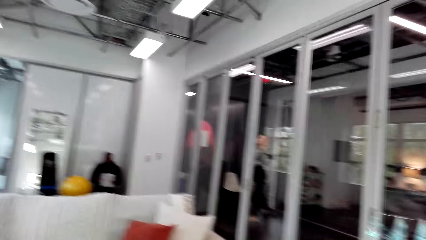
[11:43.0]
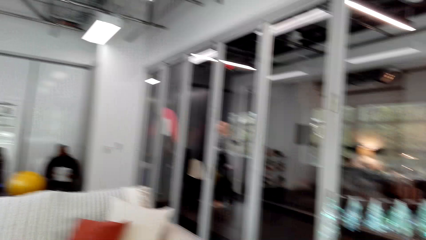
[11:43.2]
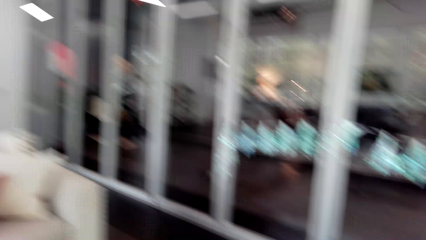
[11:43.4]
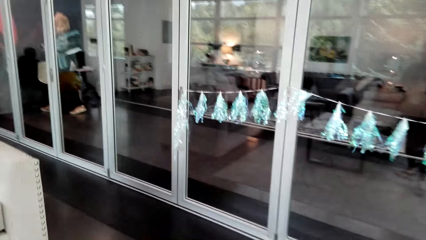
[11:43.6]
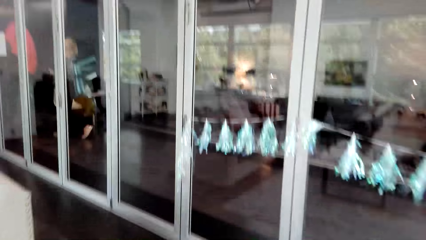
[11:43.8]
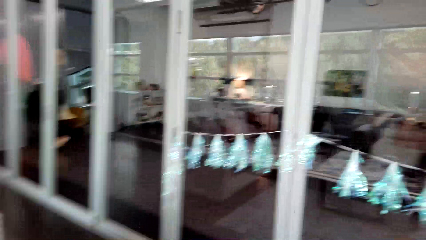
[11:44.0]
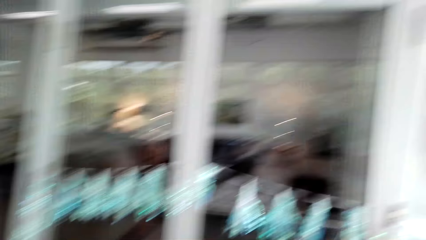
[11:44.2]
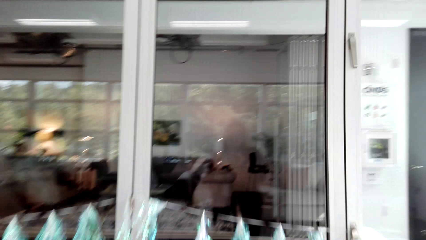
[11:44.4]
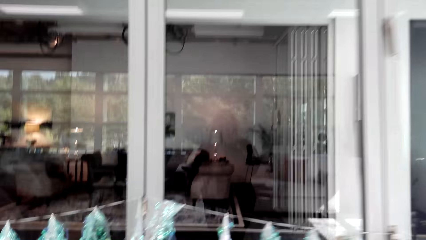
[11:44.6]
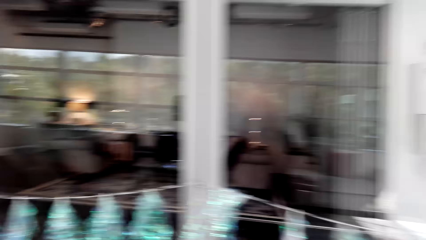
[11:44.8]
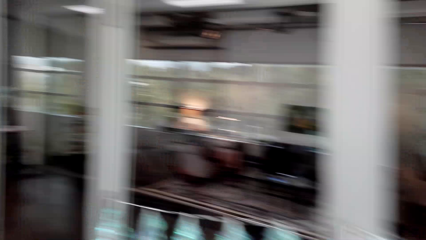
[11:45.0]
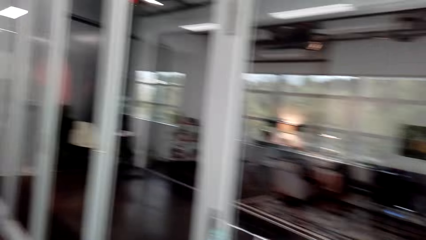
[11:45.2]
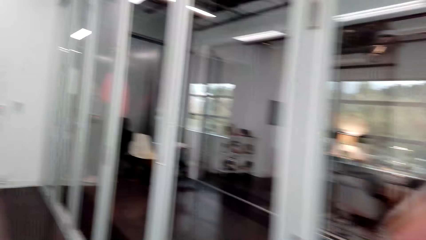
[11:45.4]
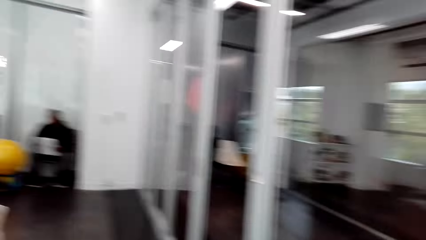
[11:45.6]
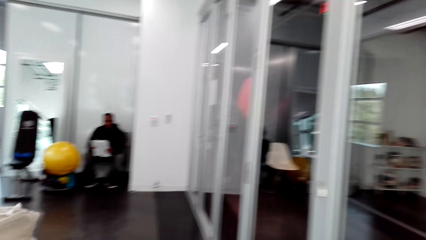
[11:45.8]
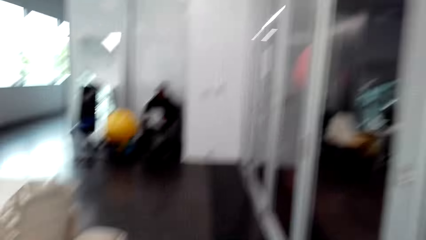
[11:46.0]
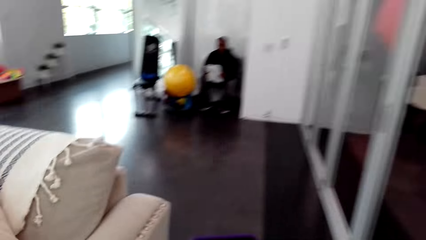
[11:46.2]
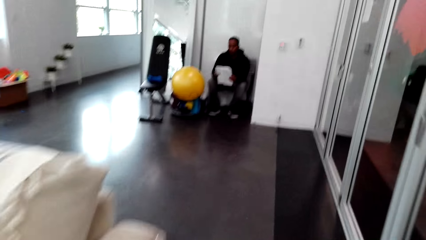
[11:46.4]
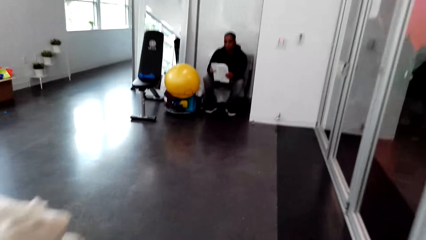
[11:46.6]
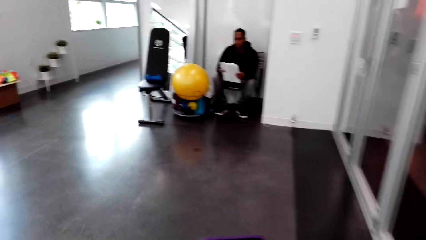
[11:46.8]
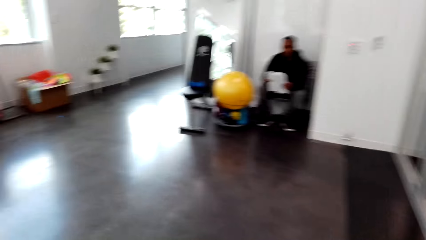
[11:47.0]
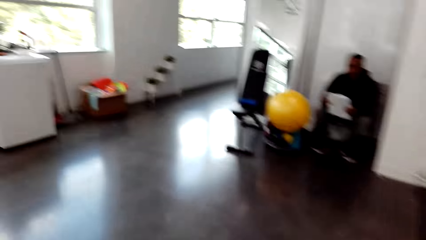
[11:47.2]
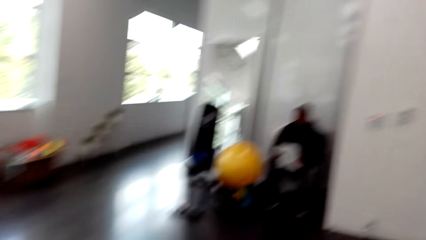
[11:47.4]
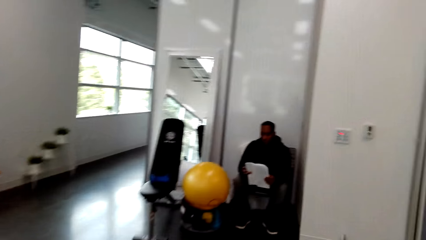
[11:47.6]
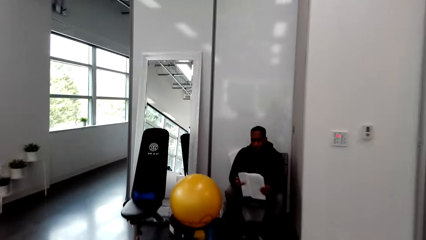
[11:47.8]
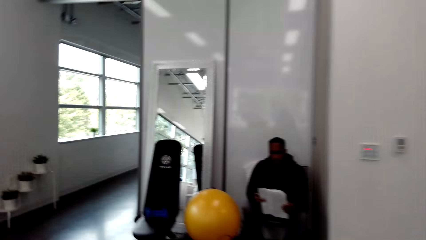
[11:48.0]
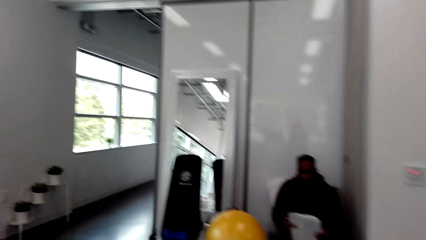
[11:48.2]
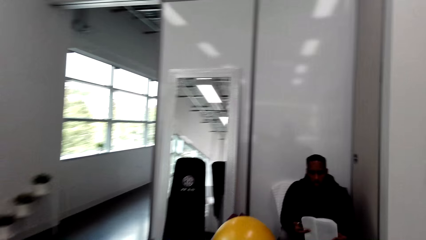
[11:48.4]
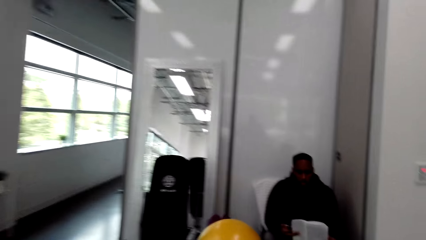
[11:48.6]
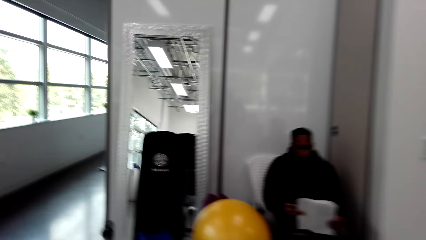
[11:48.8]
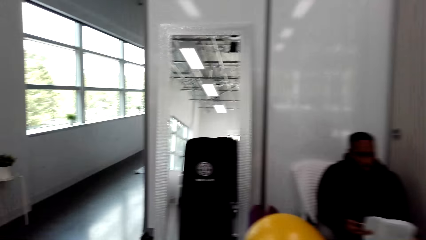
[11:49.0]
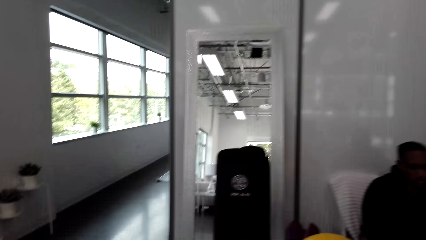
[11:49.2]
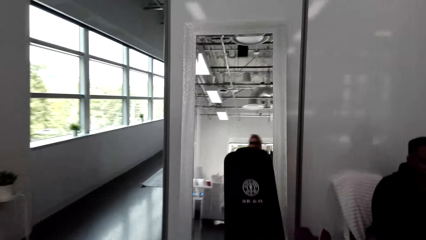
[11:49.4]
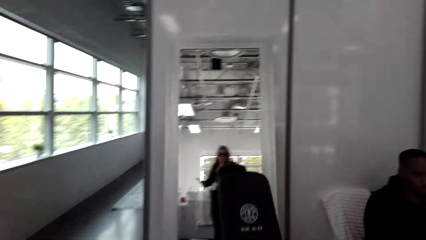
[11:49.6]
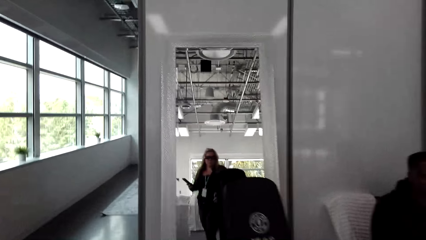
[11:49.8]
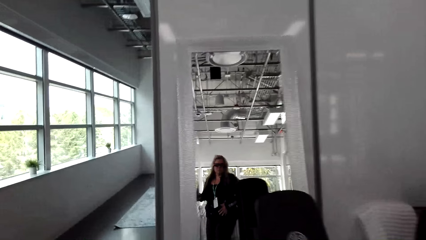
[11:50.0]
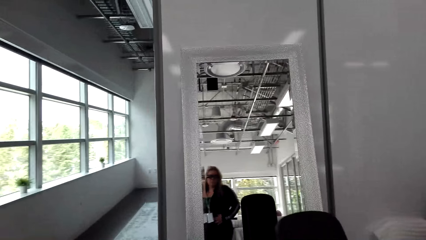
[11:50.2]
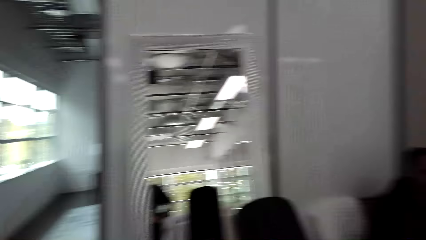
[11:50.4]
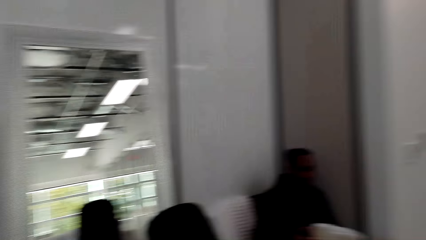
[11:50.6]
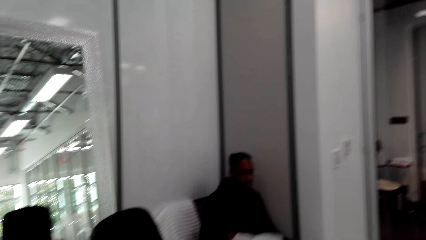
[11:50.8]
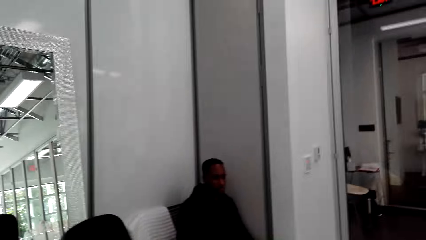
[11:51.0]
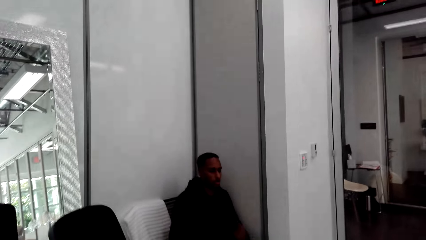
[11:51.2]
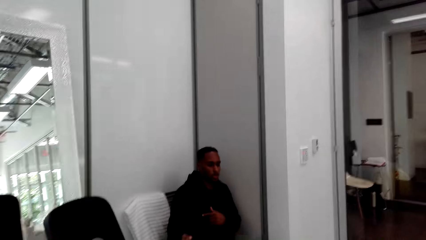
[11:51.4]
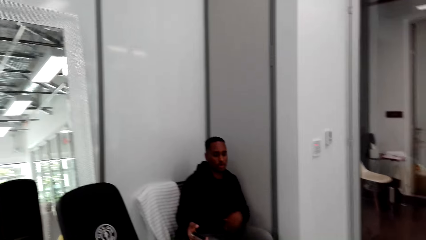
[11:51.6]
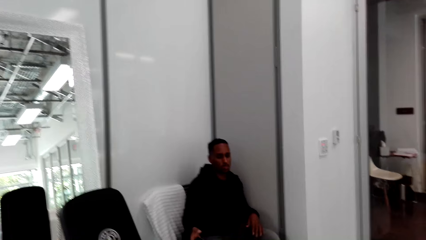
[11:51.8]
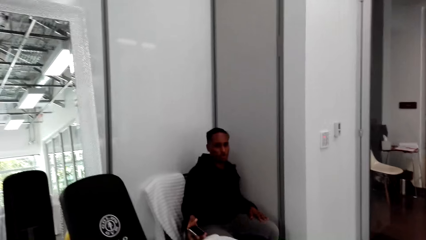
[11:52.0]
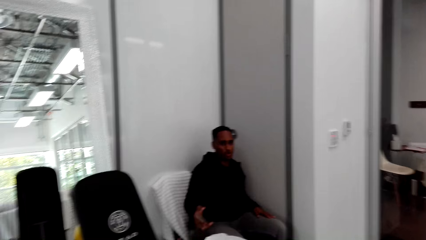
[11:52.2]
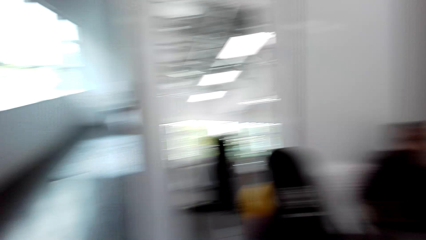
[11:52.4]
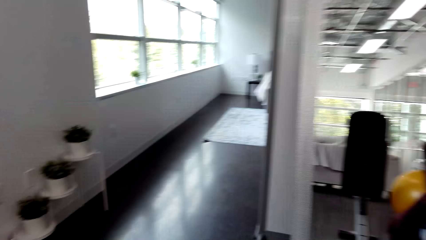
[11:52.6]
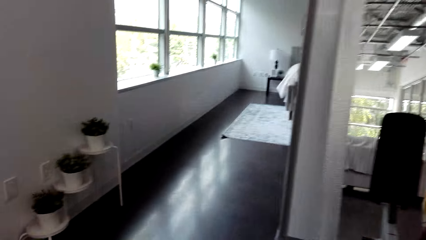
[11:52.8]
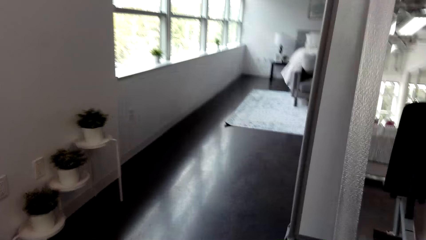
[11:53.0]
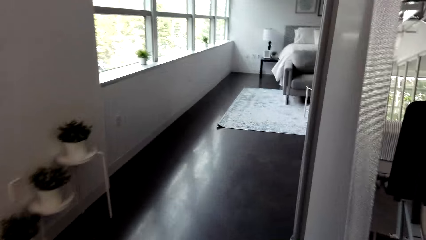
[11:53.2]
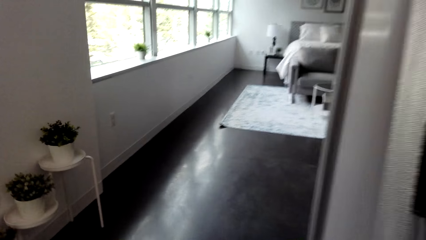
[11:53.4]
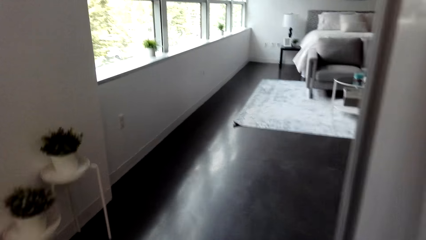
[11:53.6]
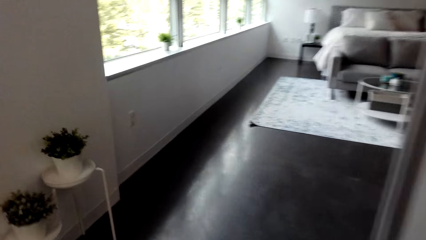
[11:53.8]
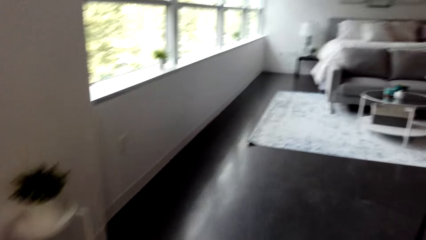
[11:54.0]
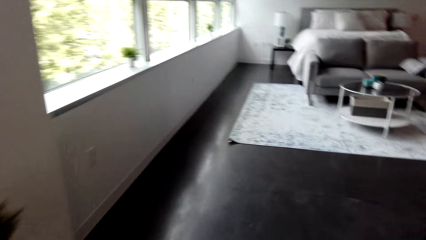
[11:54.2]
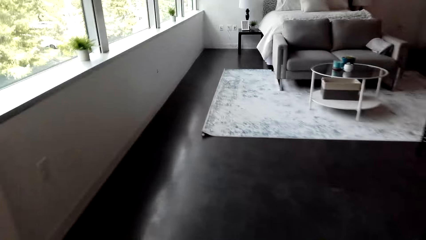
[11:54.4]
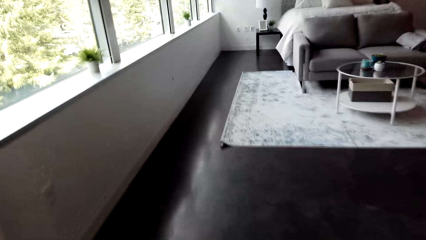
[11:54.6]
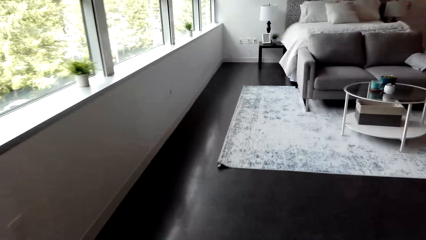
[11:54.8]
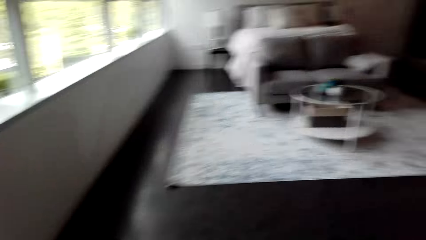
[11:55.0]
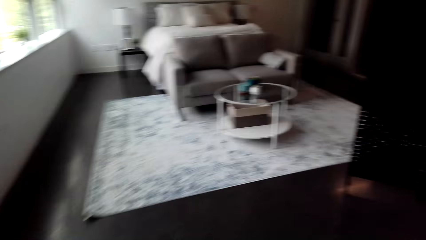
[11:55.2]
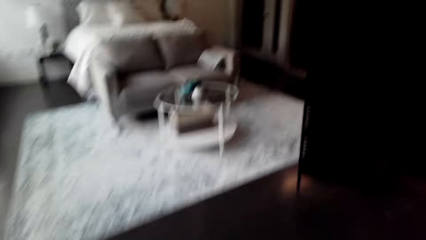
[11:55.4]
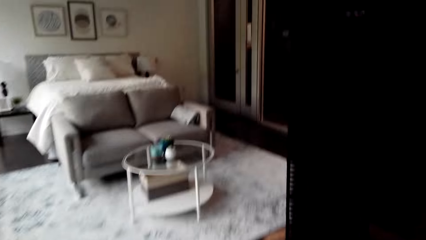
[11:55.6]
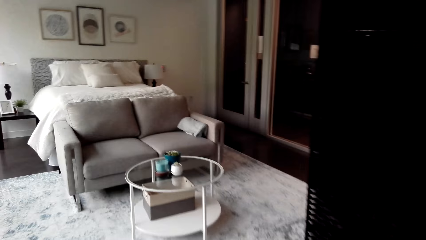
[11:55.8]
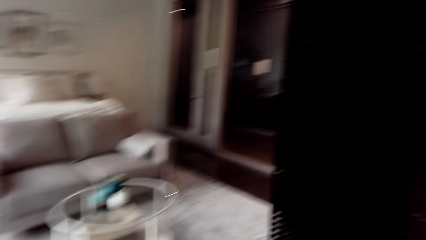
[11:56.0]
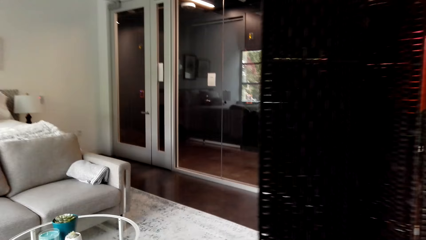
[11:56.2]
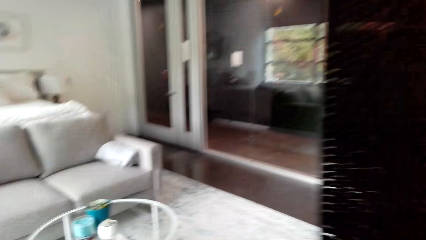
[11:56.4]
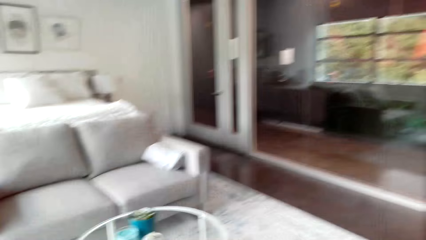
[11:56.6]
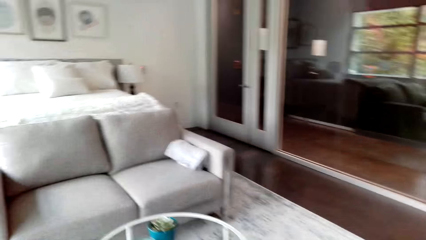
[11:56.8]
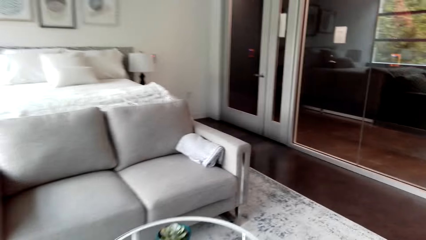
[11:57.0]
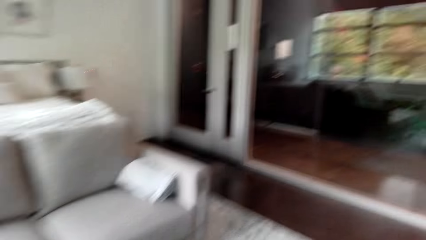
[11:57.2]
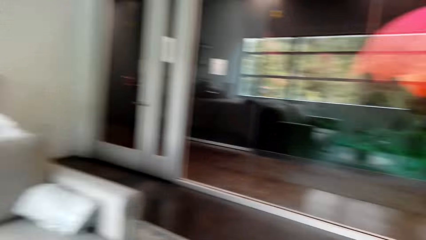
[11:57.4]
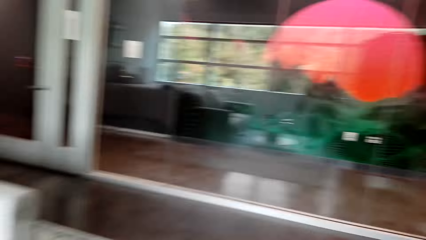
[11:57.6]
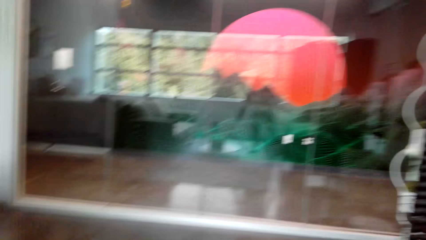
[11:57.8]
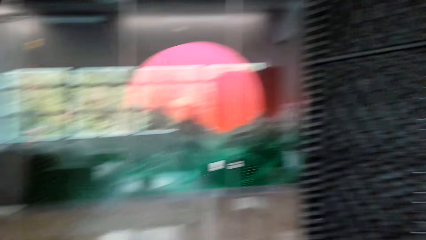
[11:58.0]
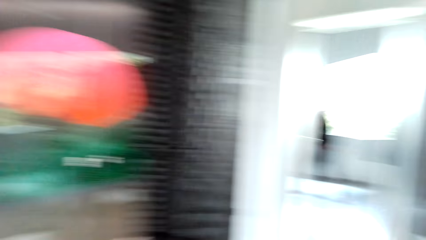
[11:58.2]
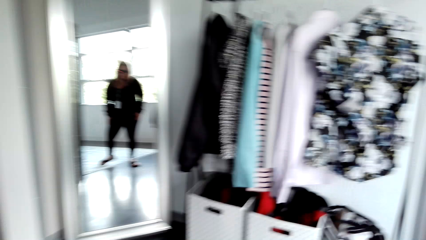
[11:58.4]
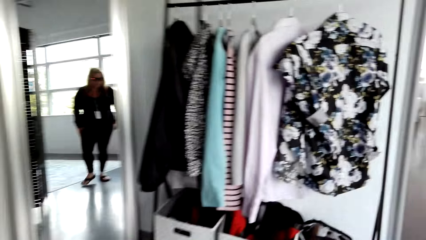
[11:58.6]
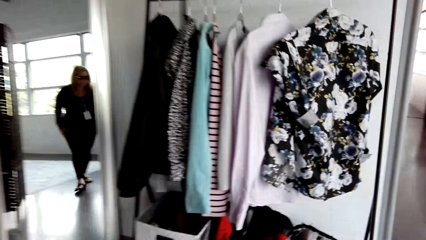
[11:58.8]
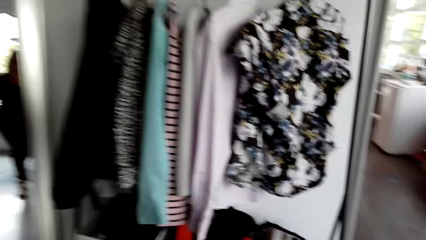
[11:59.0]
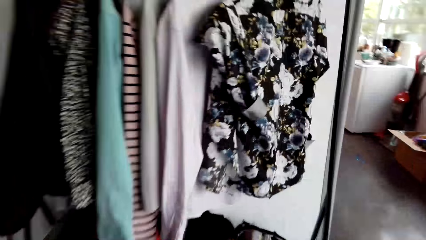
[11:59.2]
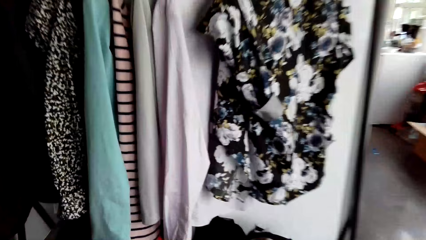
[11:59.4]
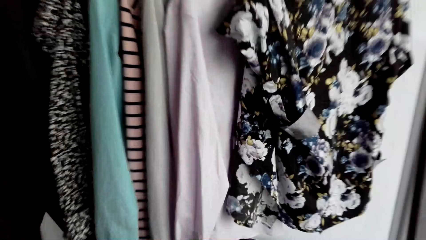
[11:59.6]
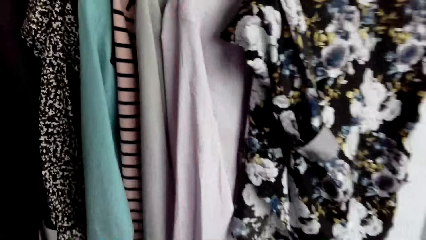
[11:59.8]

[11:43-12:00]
The man holds a paper.
